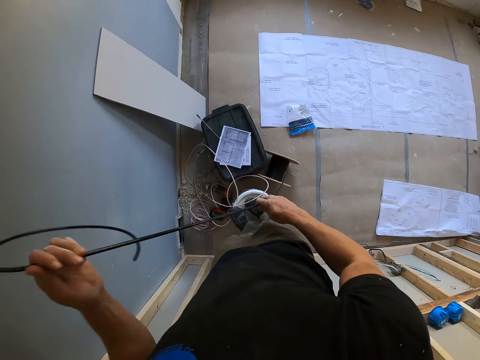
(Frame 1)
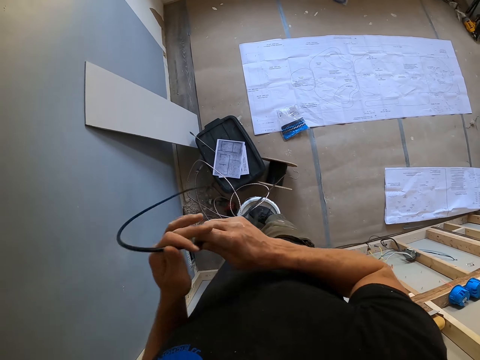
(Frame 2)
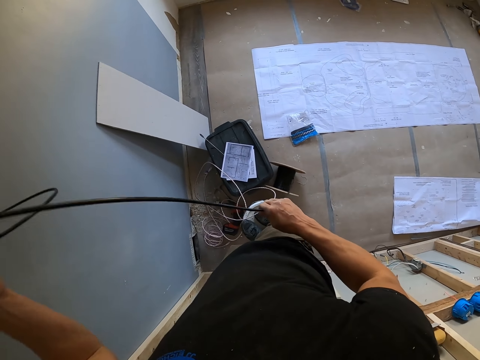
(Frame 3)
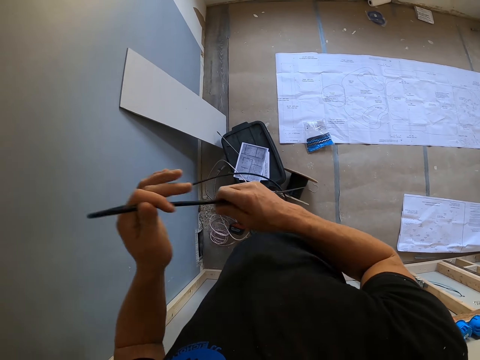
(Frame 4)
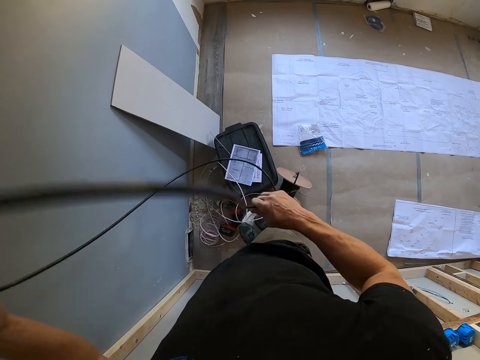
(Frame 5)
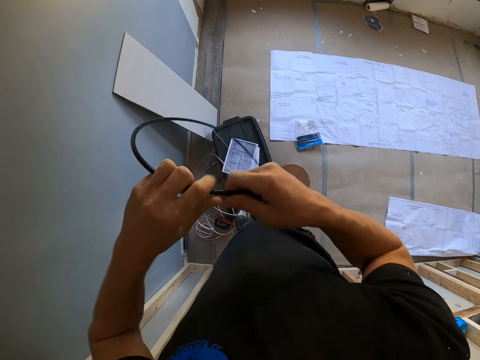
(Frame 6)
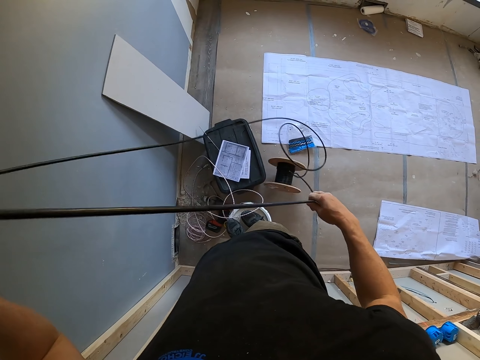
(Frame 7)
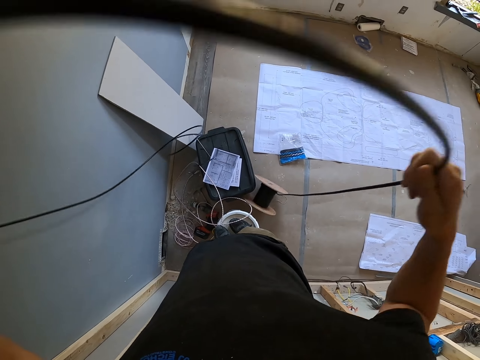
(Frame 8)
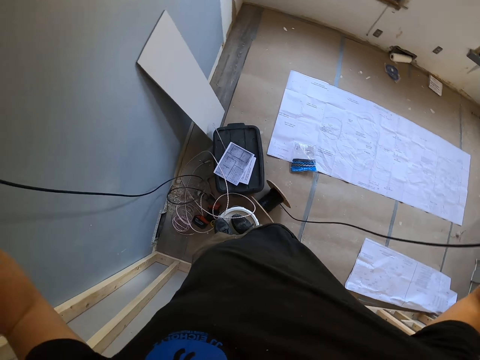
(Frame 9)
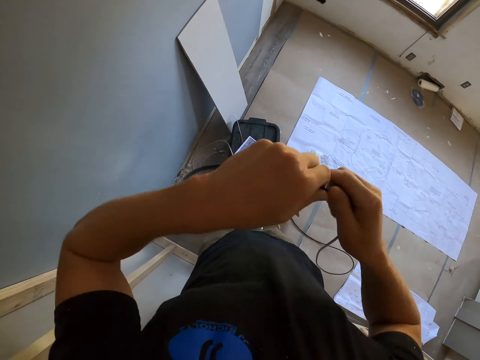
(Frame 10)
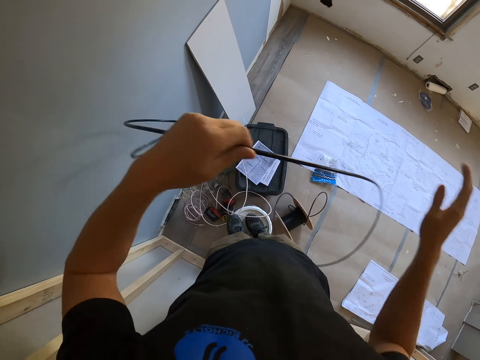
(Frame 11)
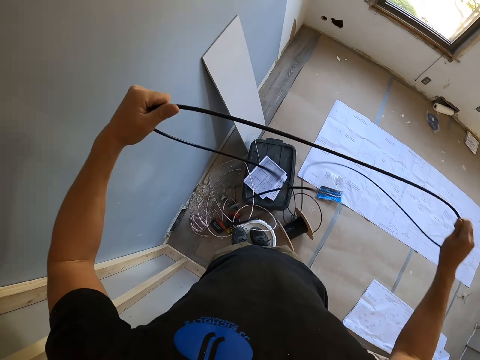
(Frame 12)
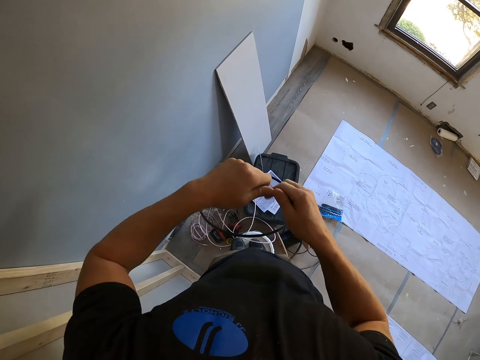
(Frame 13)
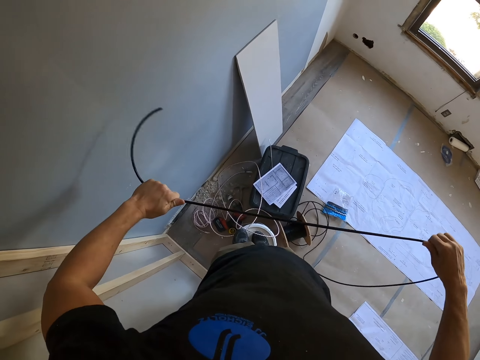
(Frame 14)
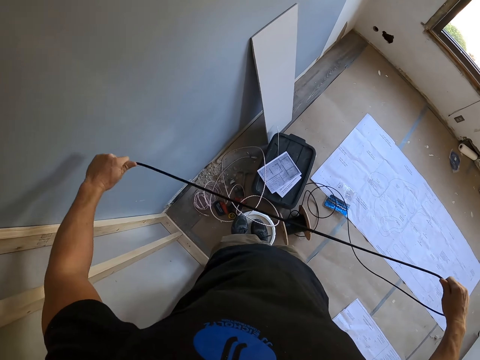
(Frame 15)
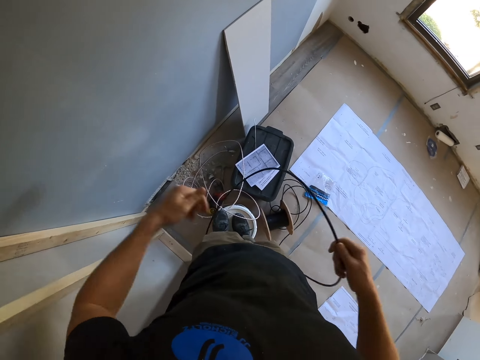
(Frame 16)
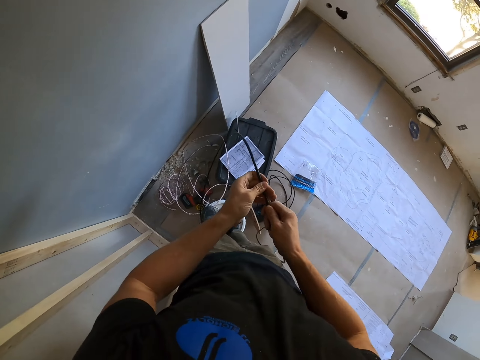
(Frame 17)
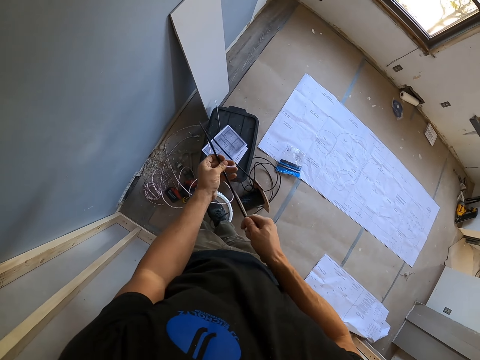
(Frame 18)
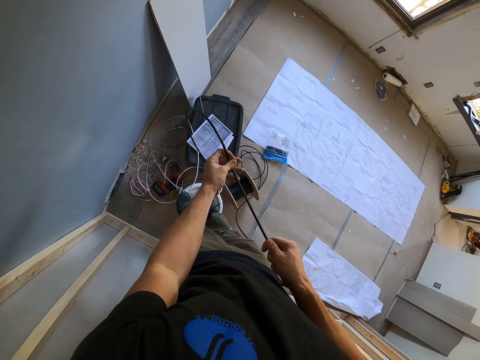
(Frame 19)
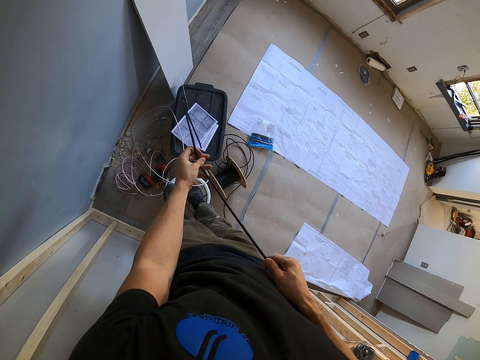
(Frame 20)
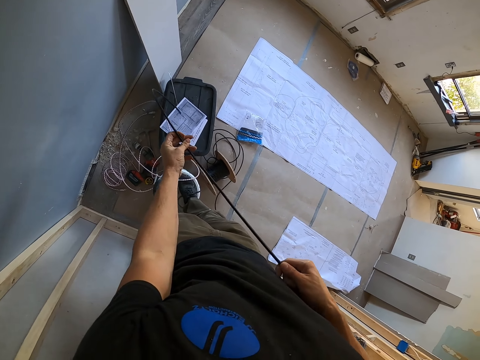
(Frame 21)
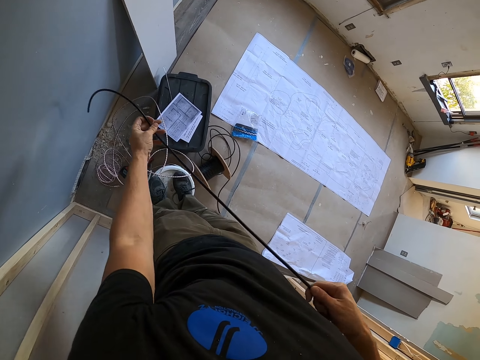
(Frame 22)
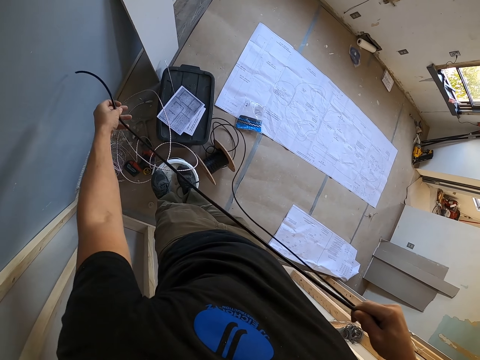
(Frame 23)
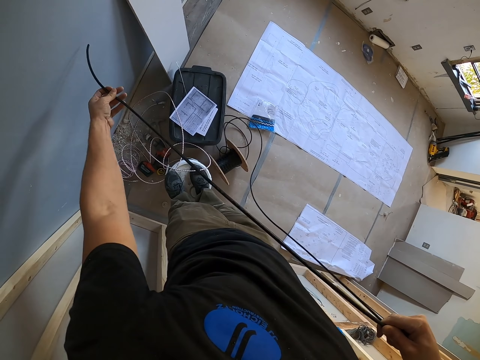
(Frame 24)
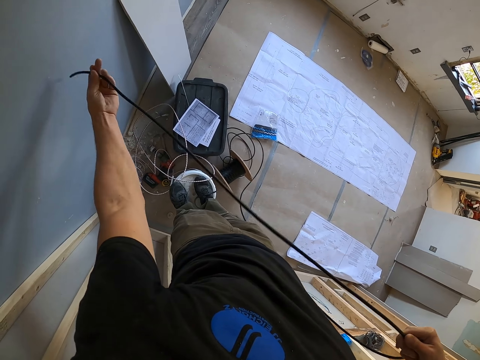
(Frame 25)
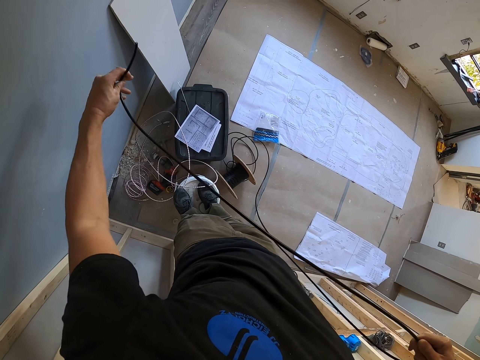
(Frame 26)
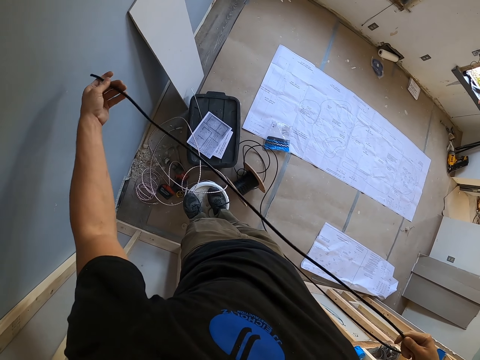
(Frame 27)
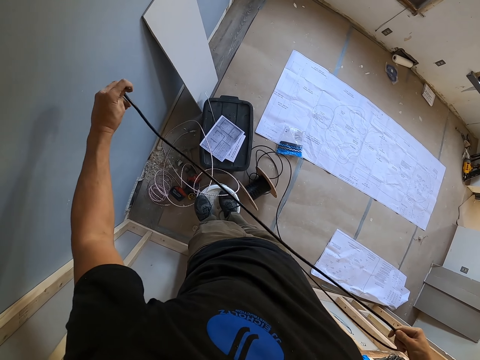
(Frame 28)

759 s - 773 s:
The camera wearer climbs the bucket. They pull the wire or cable from the roll. They straighten the cable.

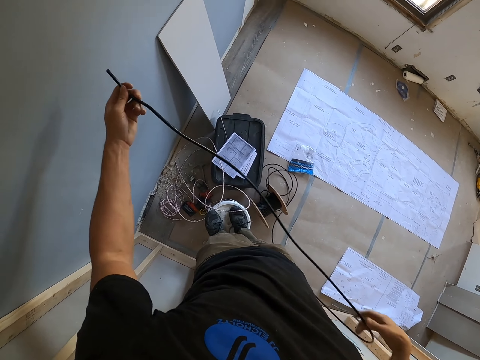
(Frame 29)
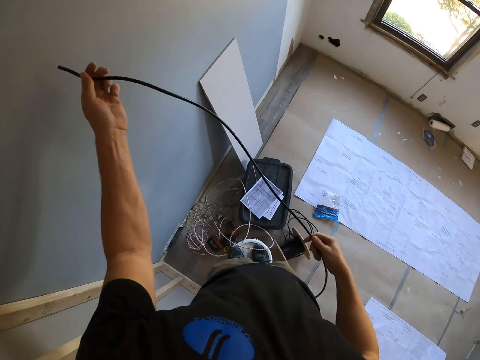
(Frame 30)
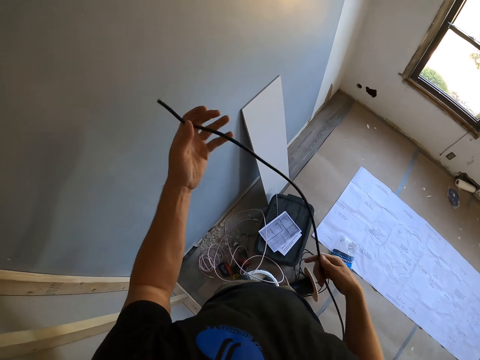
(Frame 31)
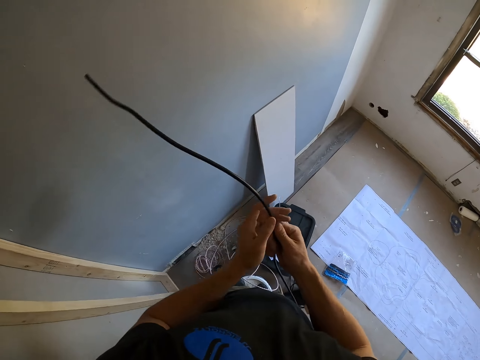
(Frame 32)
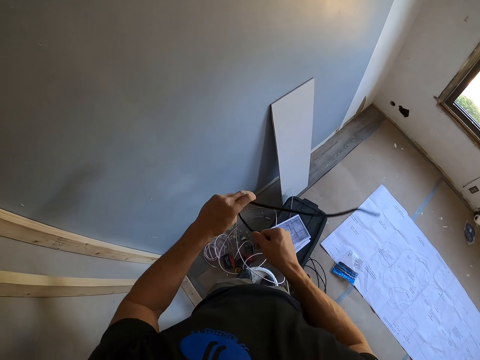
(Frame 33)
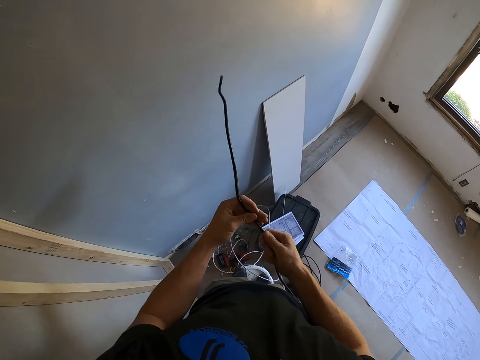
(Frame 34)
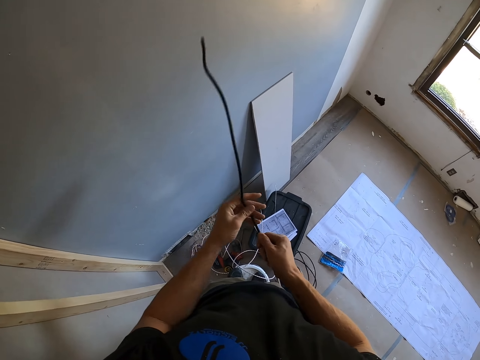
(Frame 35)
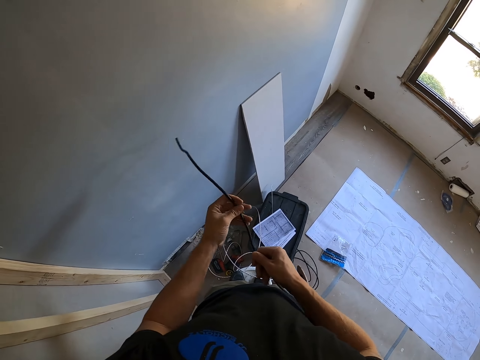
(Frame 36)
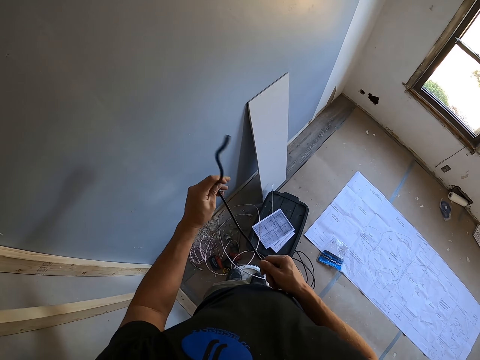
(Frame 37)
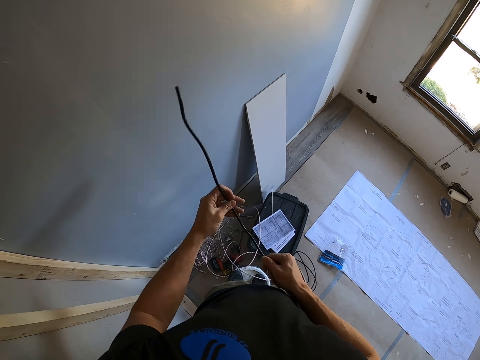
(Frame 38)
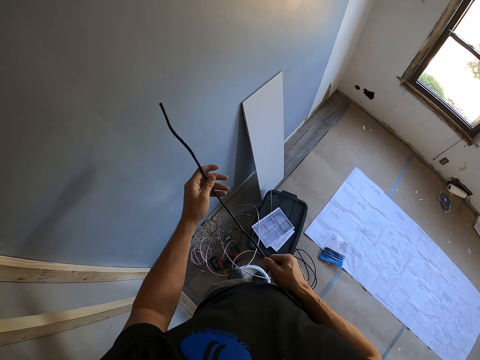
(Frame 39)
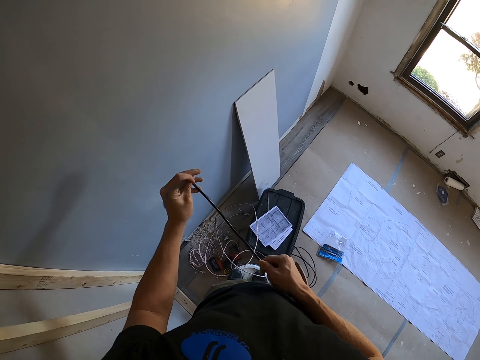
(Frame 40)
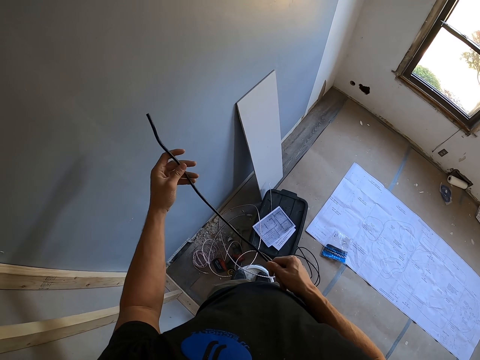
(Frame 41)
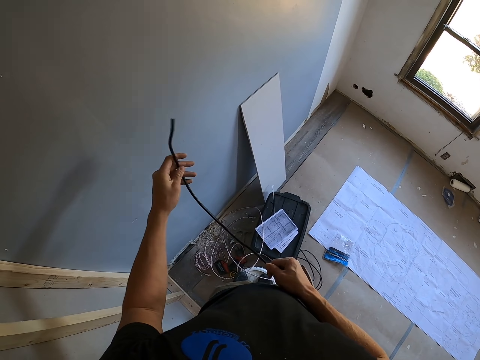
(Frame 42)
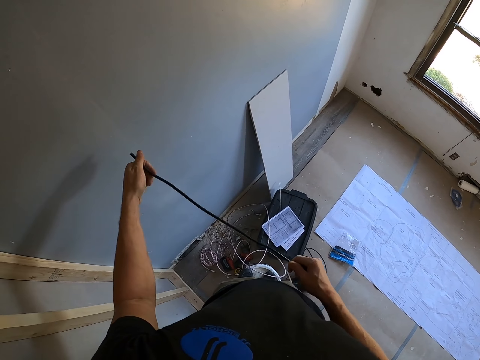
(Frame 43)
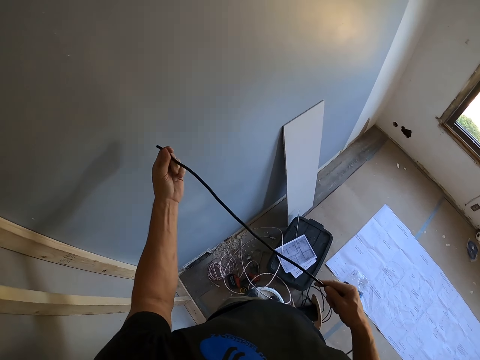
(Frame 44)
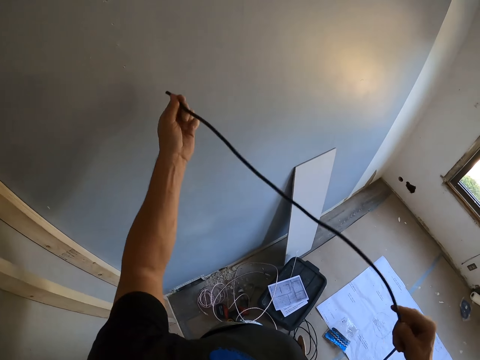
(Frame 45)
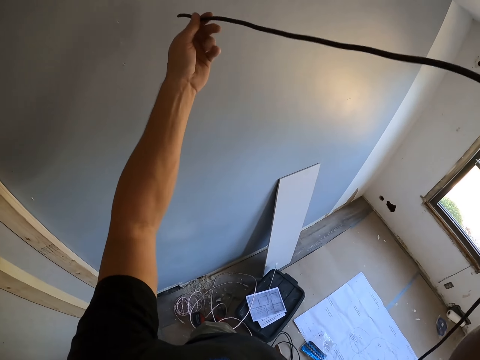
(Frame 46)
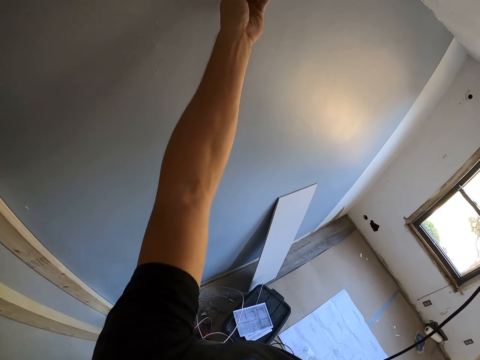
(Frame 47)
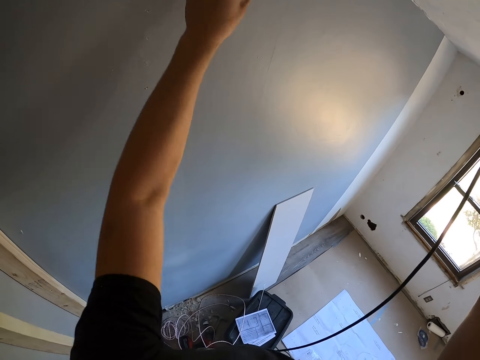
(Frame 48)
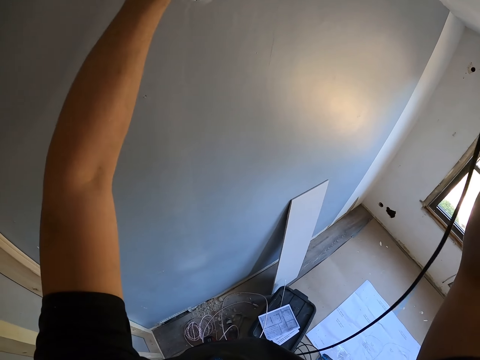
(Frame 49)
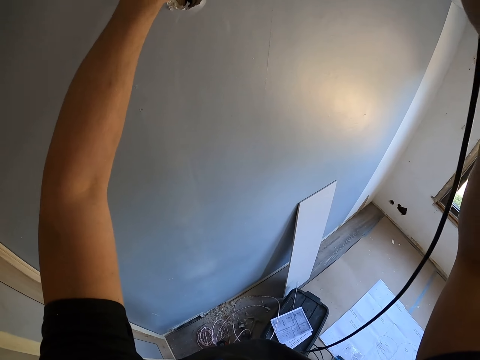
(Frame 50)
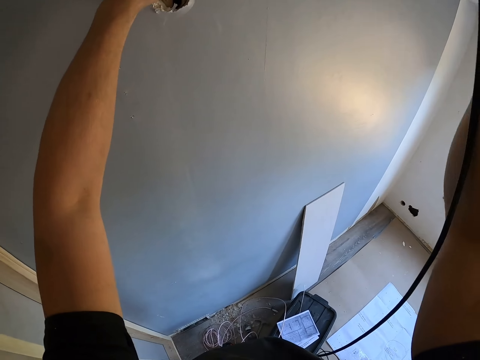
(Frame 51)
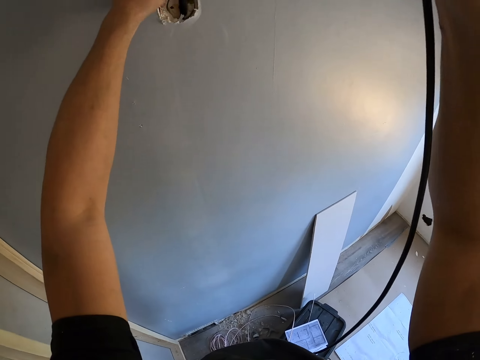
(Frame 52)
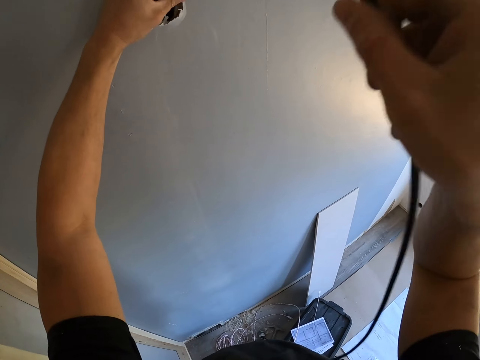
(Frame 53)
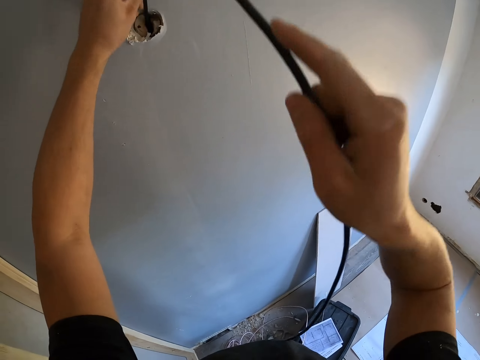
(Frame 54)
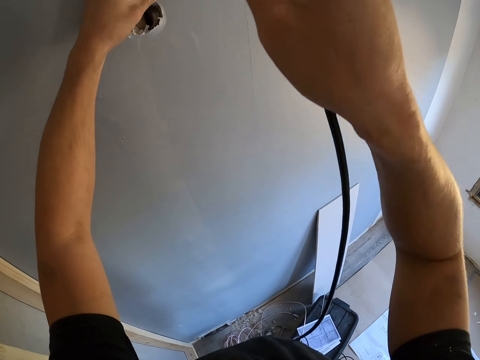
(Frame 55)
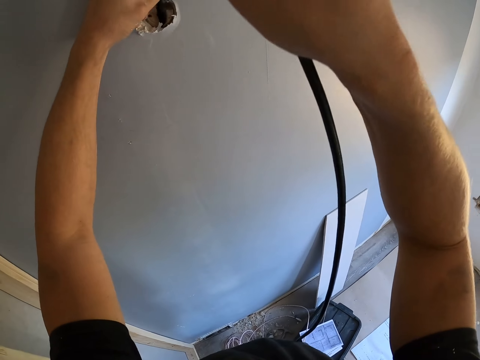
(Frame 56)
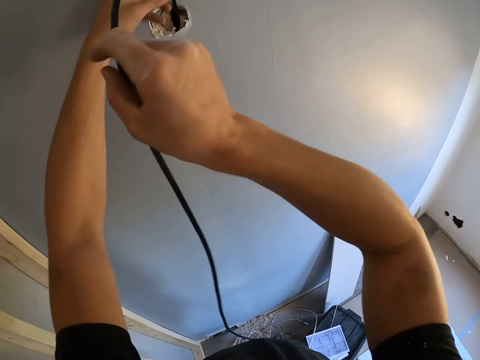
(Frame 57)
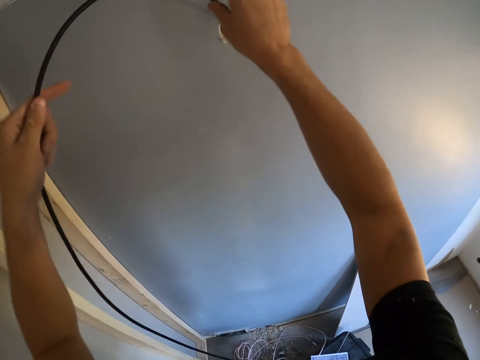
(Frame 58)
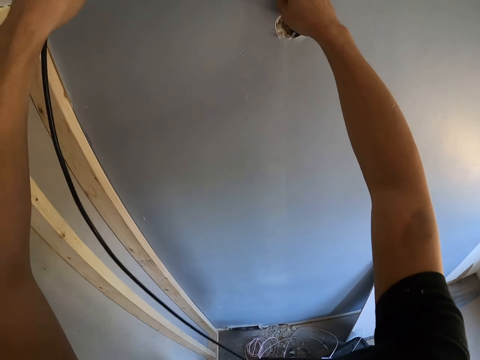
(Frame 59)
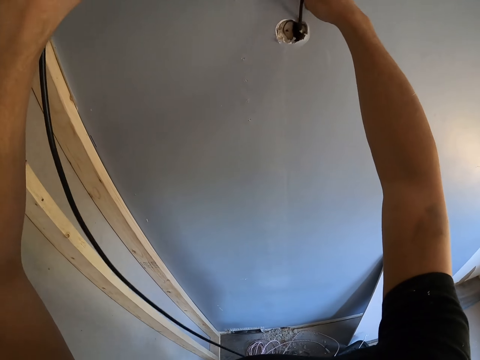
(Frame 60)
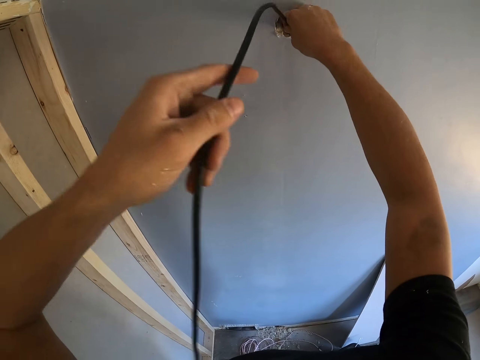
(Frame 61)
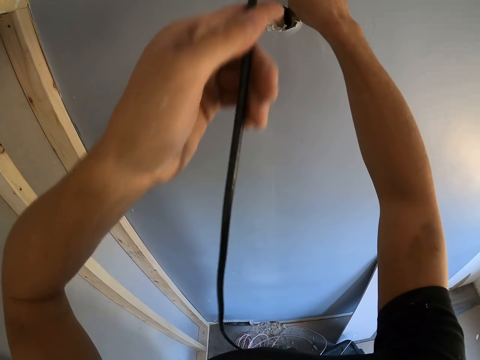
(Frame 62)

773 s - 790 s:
The camera wearer looks at the edge of the wire. They insert the cable inside the wall. They put the wire on the hole.
